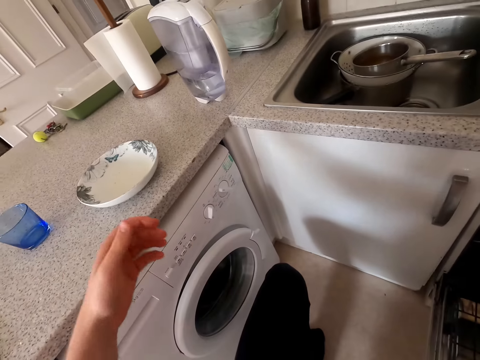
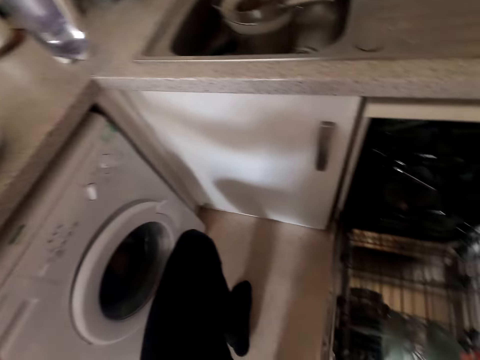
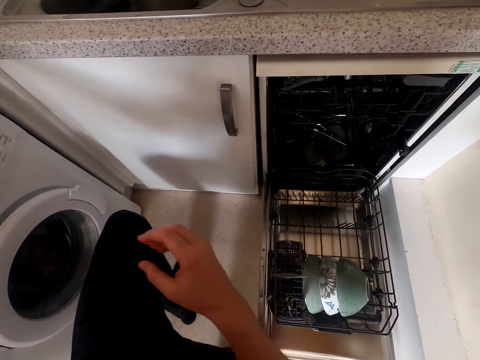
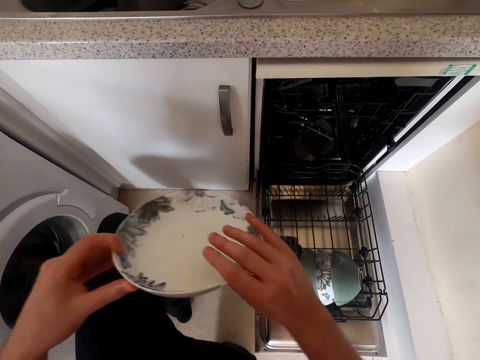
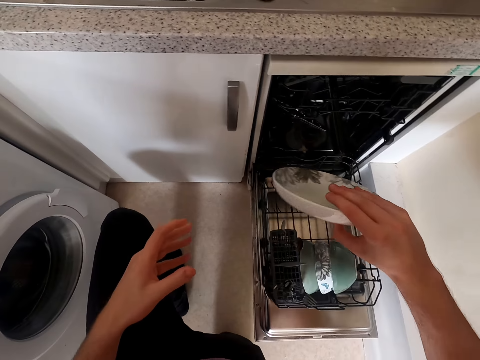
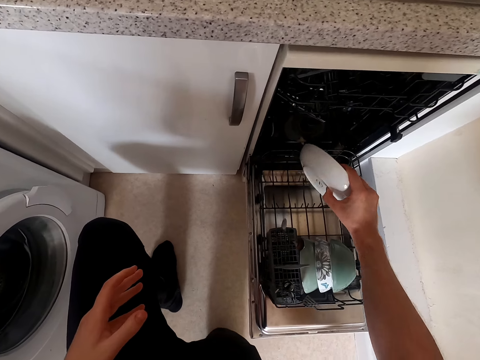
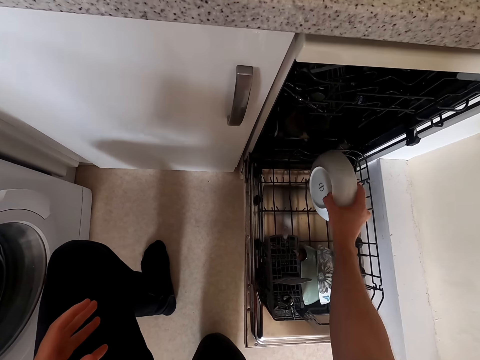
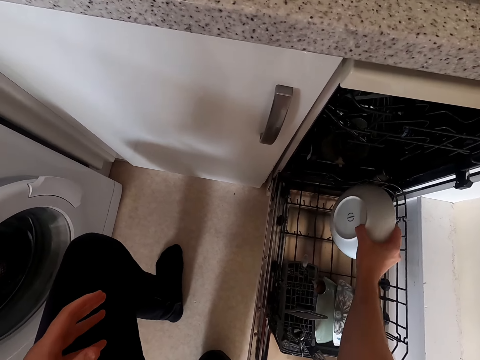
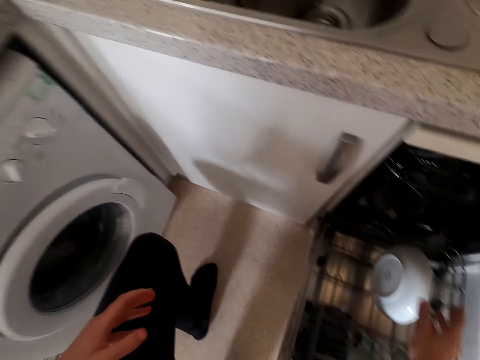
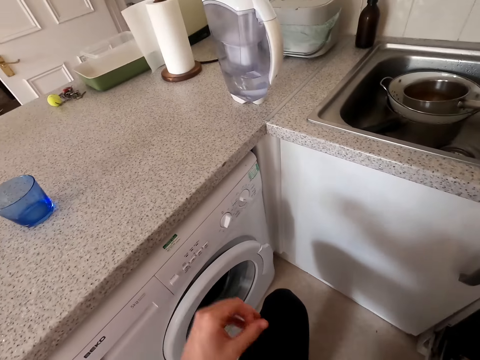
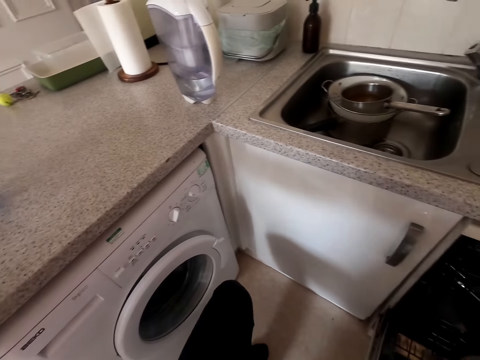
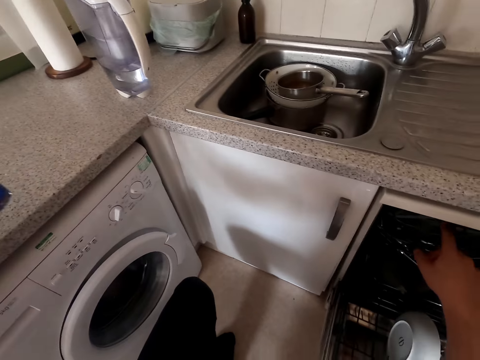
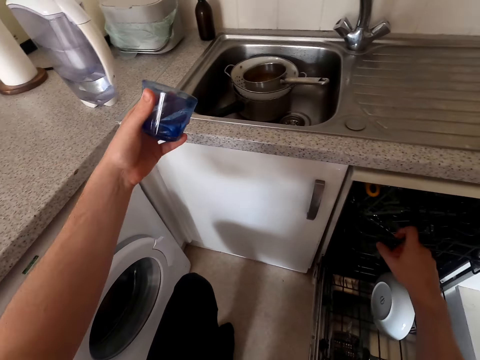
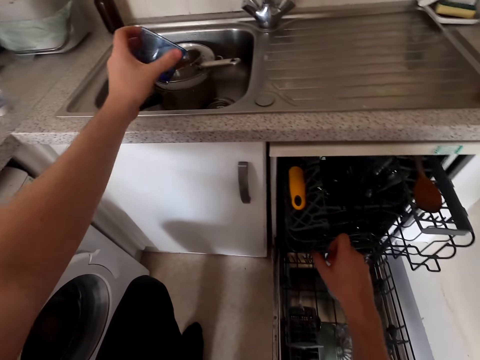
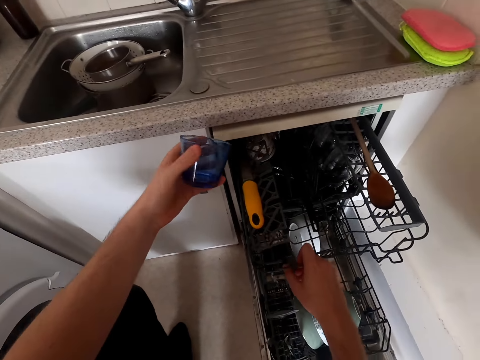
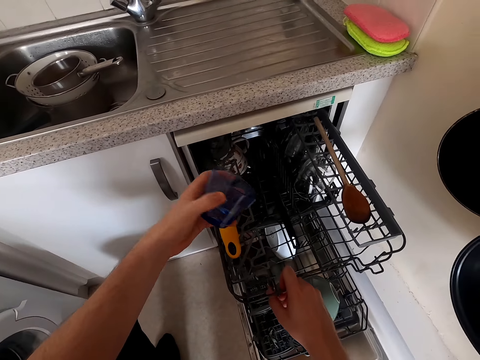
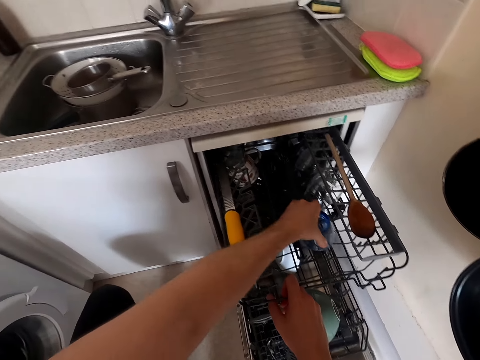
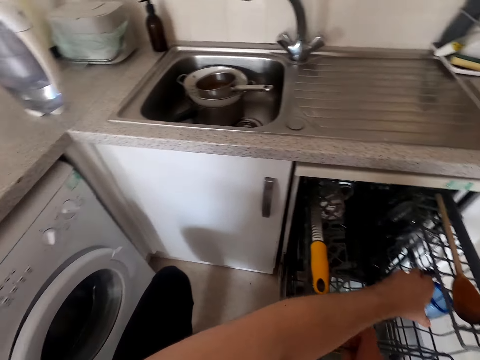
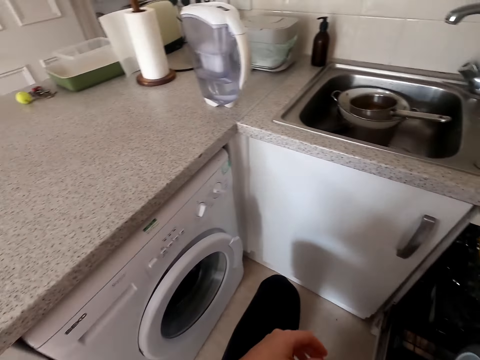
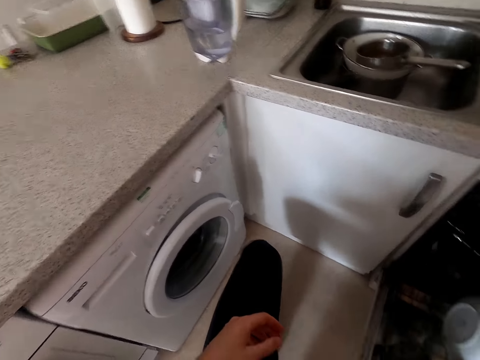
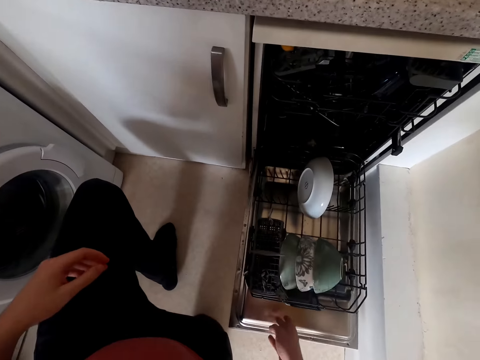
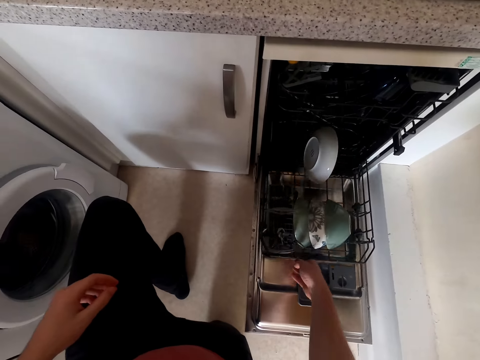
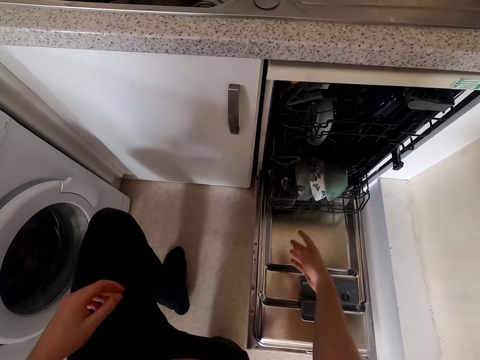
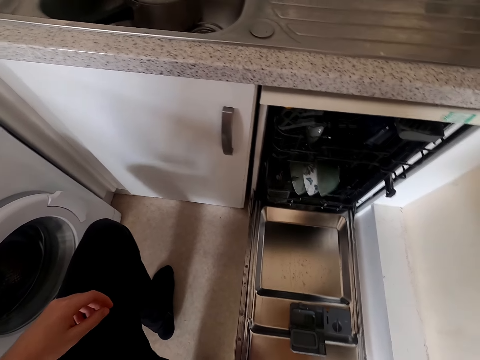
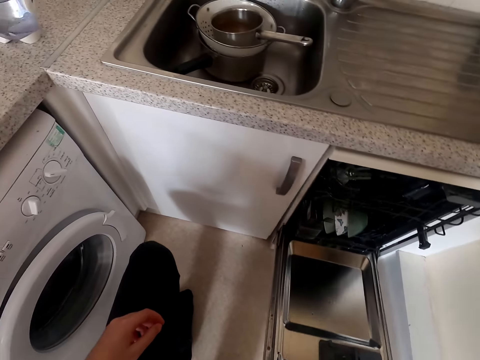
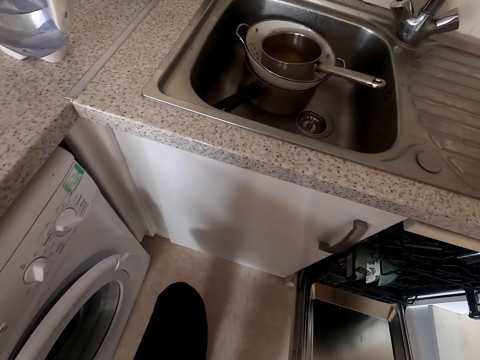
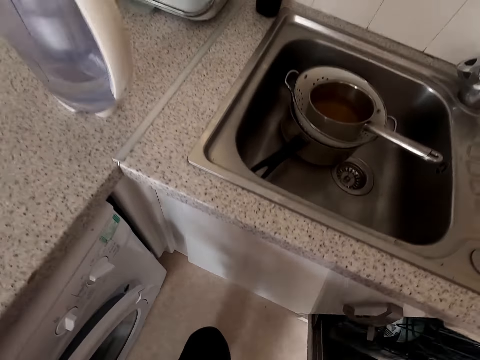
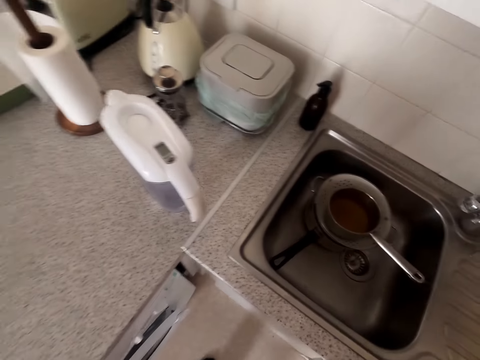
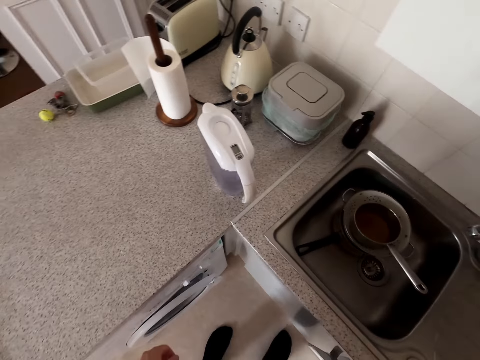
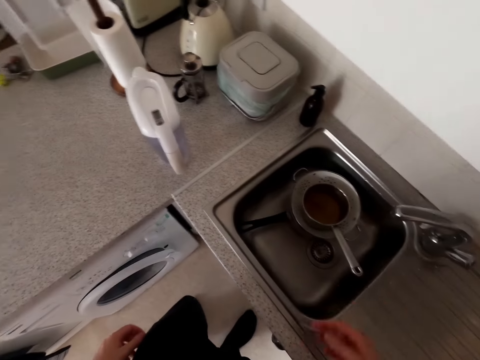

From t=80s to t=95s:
The camera wearer takes the other plate on the counter. They place the plate in the dishwasher. They pick up the glass. They place the glass in the dishwasher. They close the dishwasher. They push the dishwasher tray. They close the dishwasher.

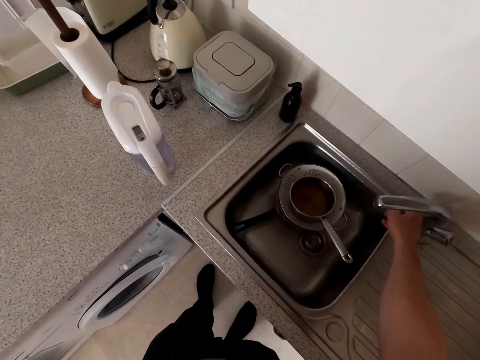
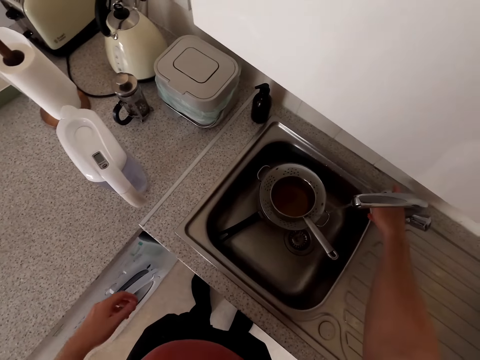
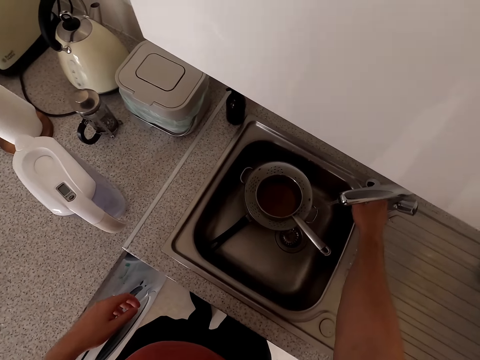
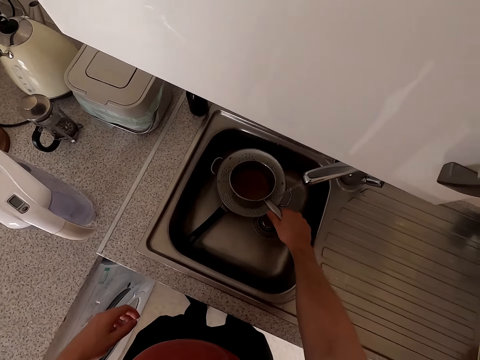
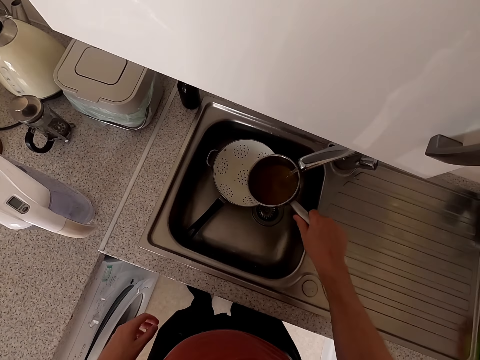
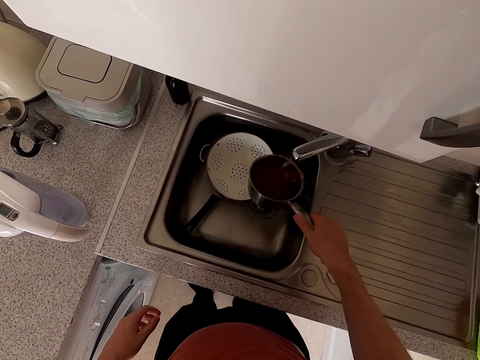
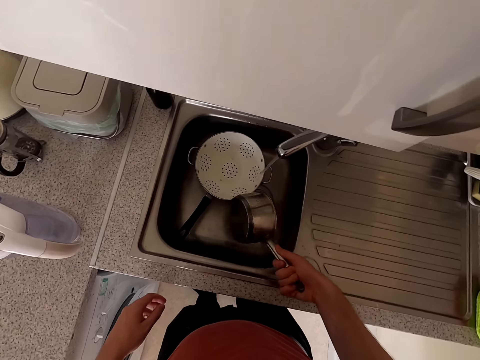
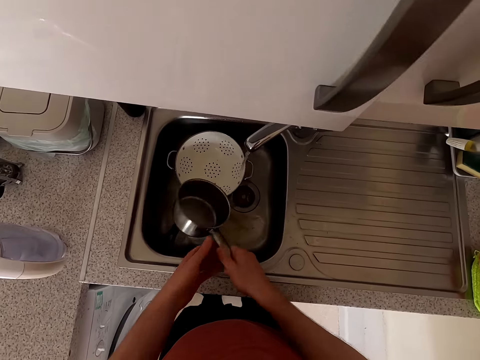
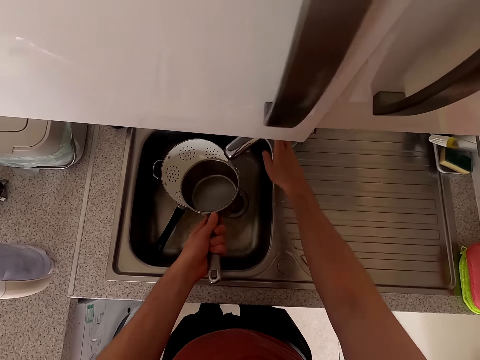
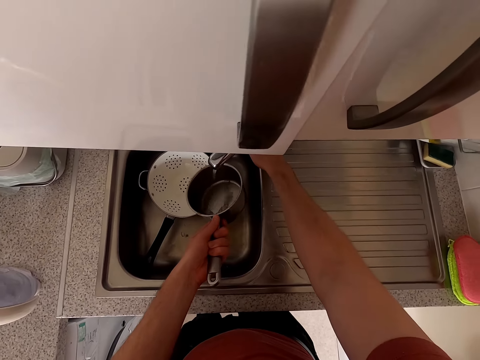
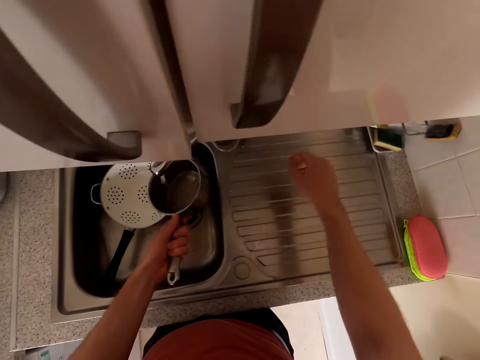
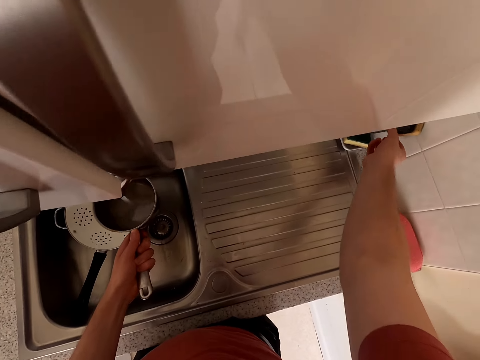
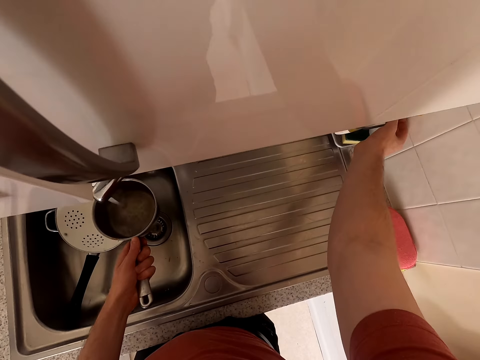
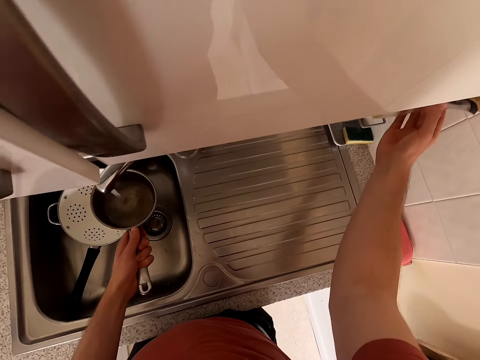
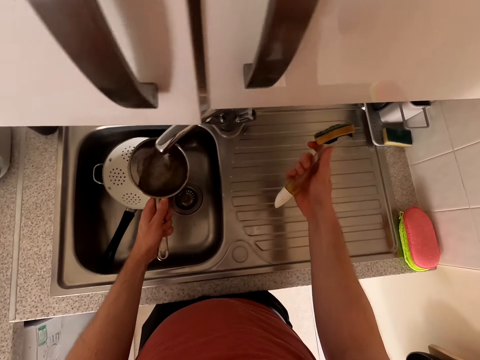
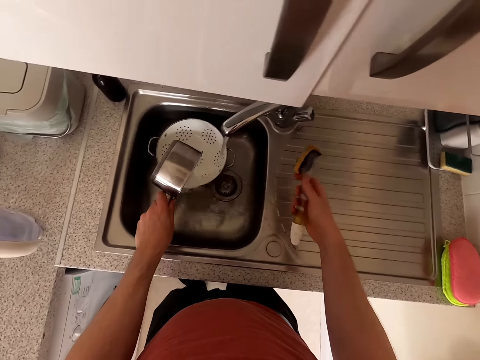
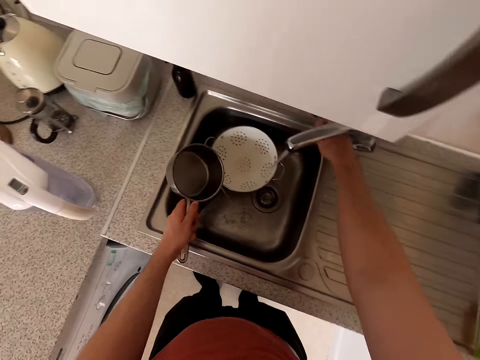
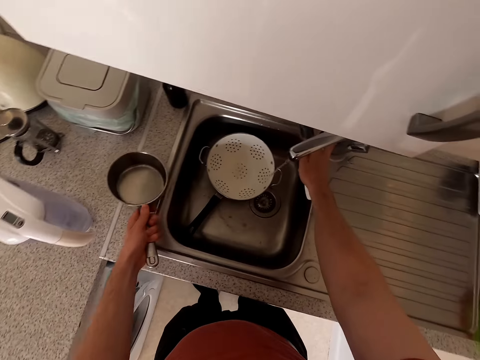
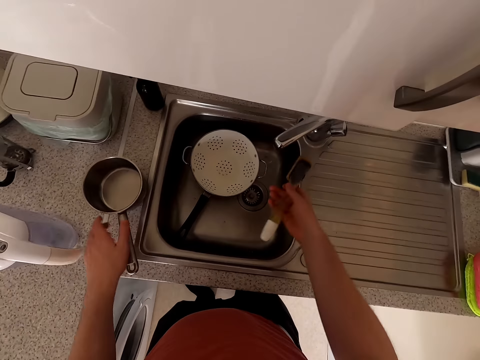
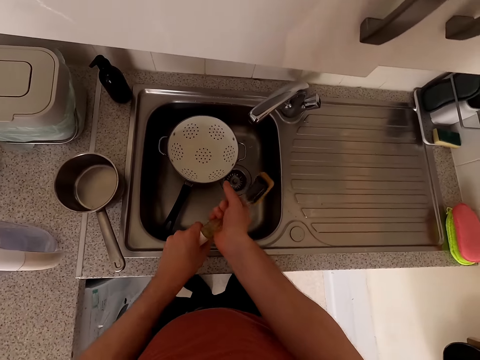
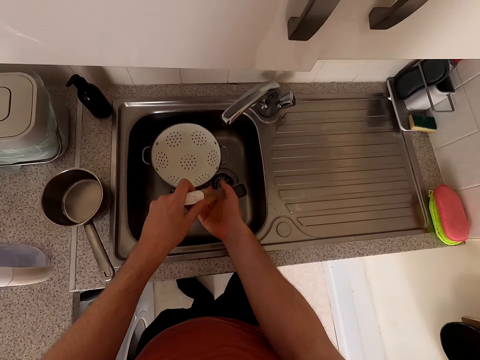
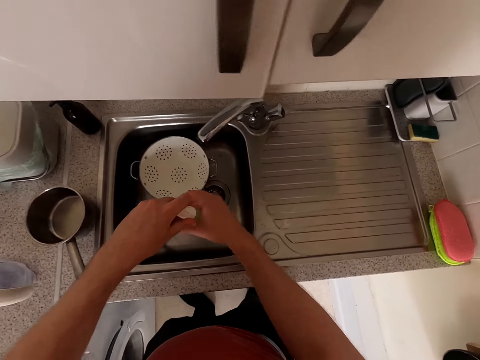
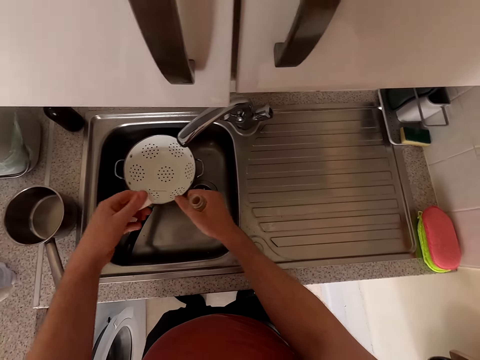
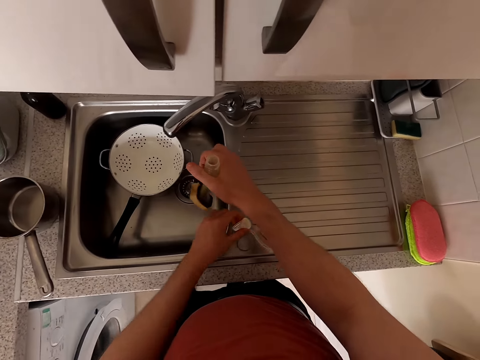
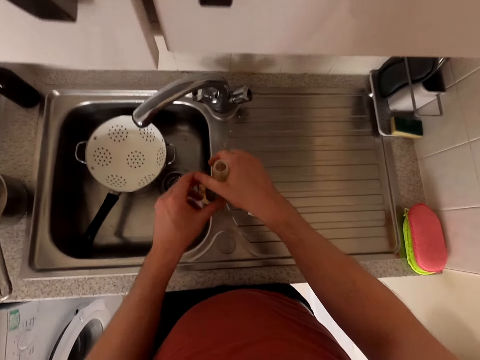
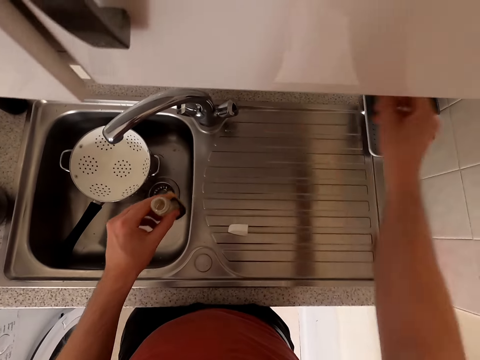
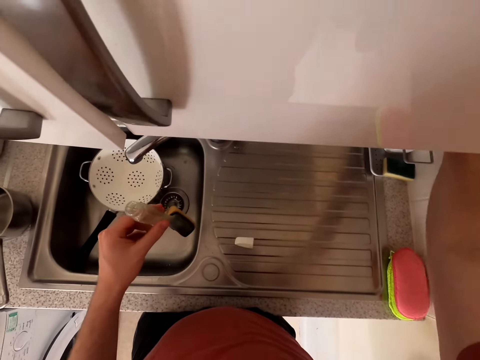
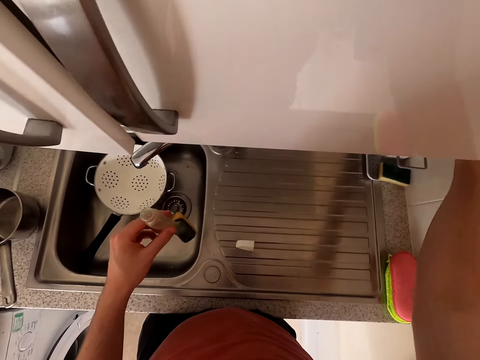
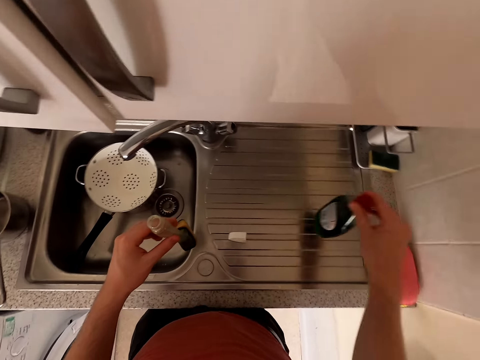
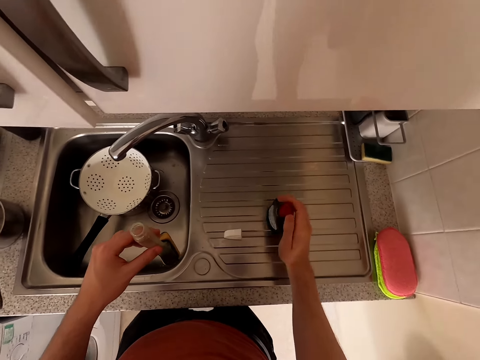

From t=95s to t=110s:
The camera wearer opens the tap. They fetch water with the cooking pot. They pour water from the cooking pot. They open the tap. They take the dish scrubber. They hold a cleaning brush. They close the tap. They put down the cooking pot. They open the lid. They put down the lid. They take the bottle of soap.
